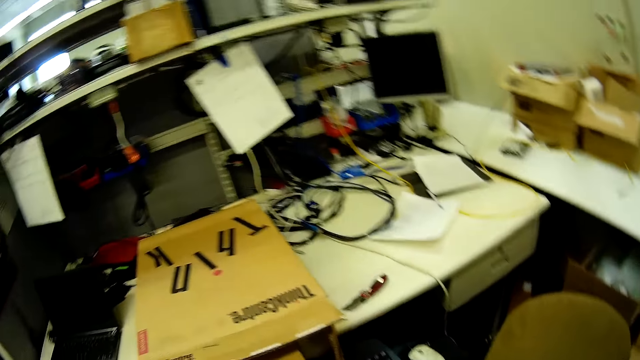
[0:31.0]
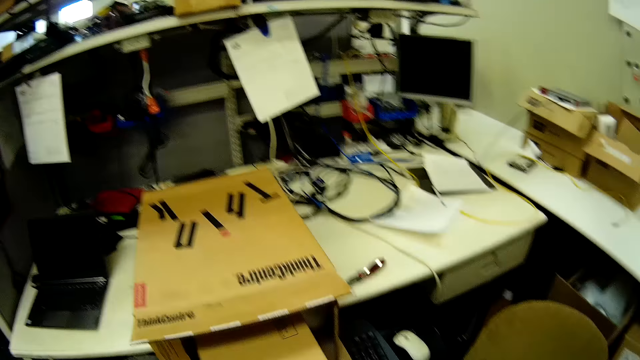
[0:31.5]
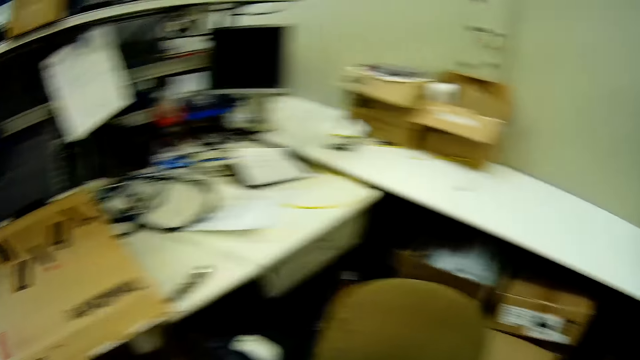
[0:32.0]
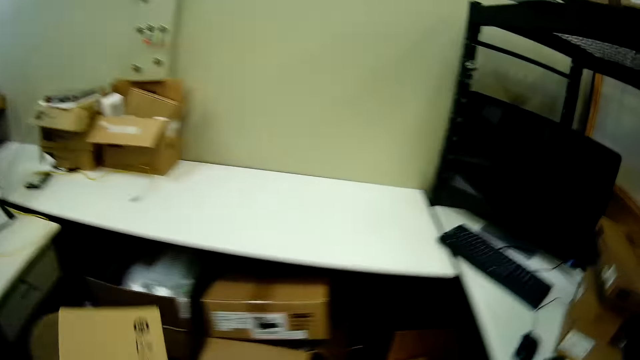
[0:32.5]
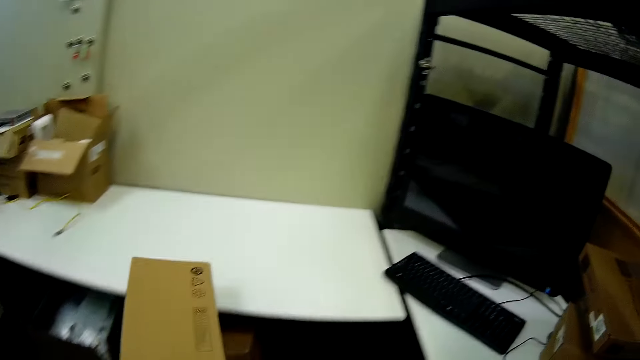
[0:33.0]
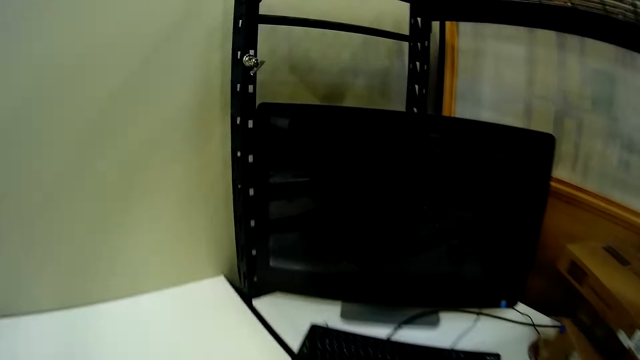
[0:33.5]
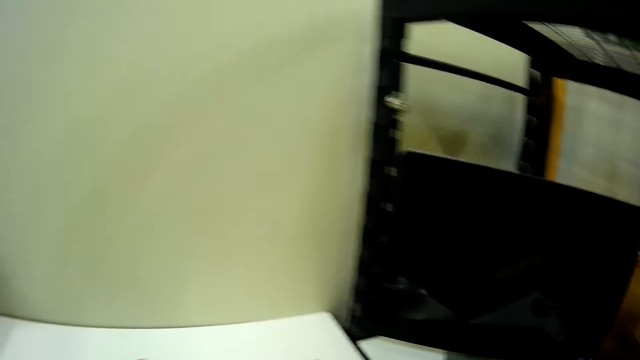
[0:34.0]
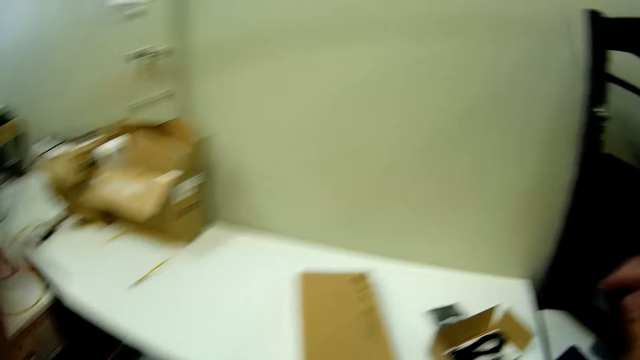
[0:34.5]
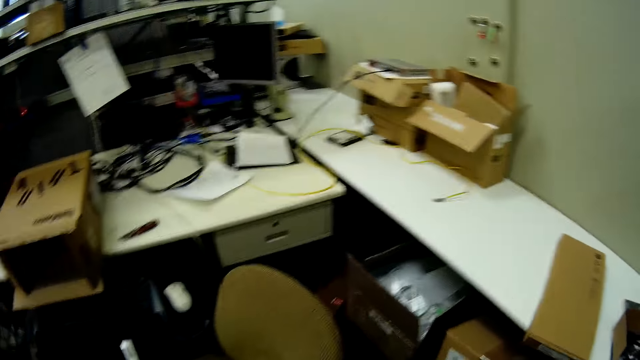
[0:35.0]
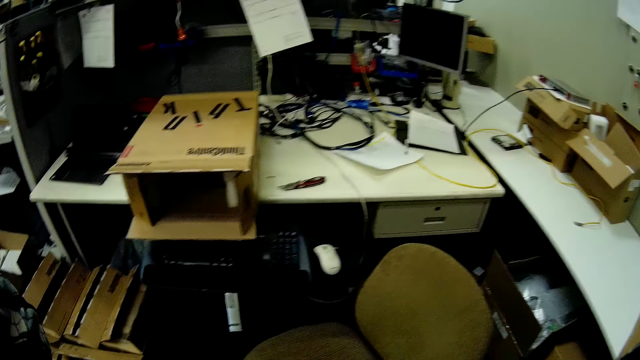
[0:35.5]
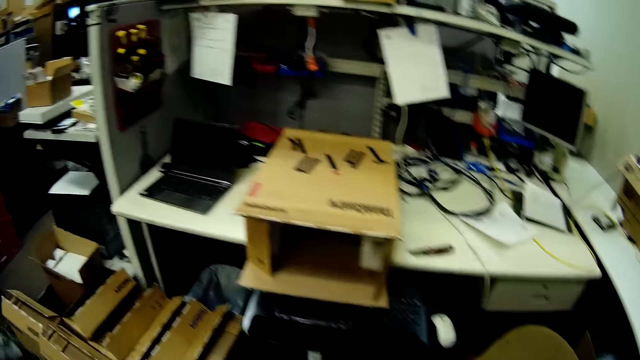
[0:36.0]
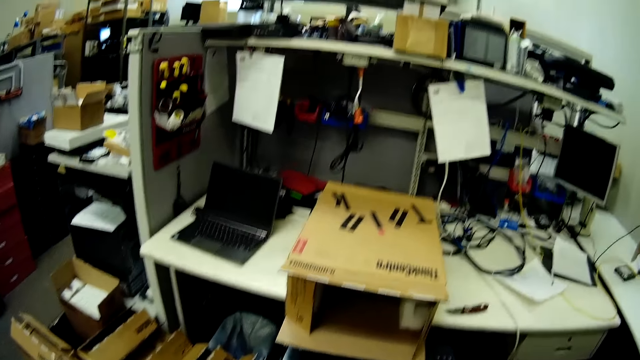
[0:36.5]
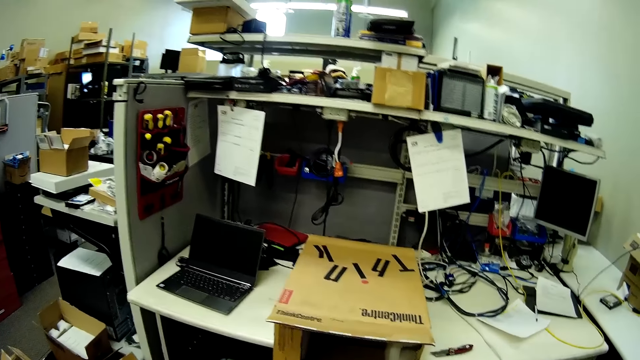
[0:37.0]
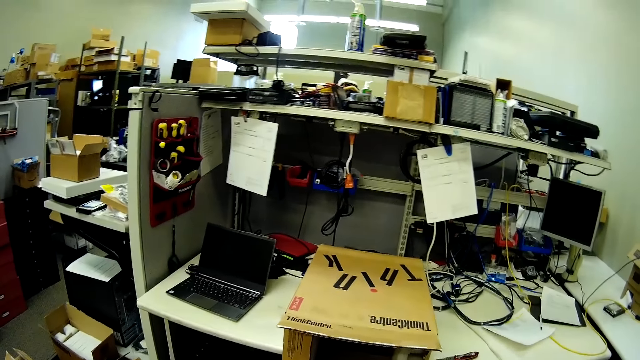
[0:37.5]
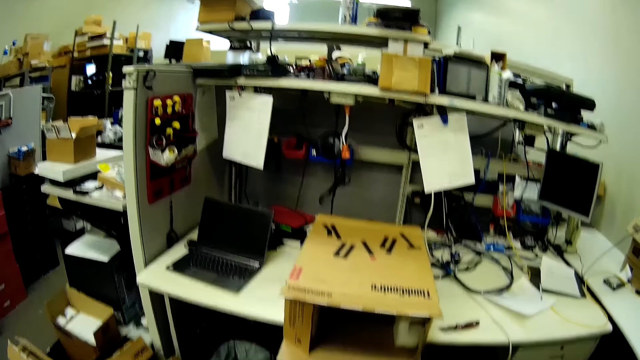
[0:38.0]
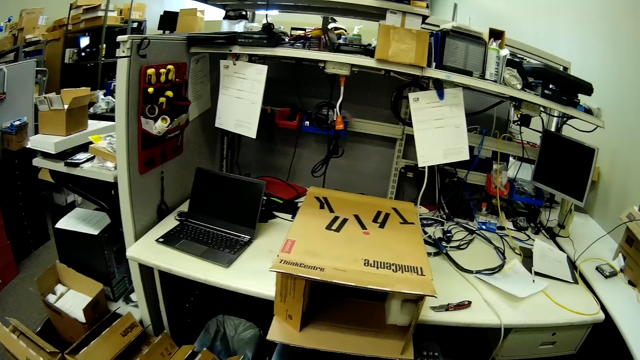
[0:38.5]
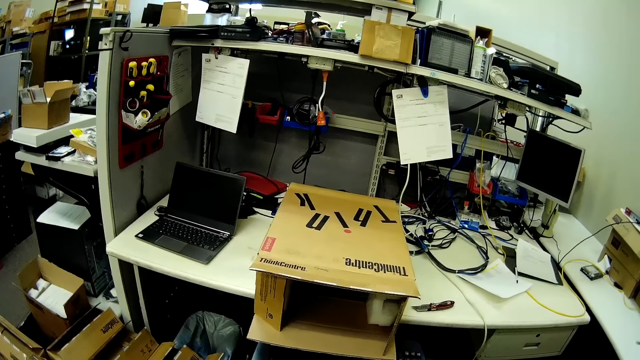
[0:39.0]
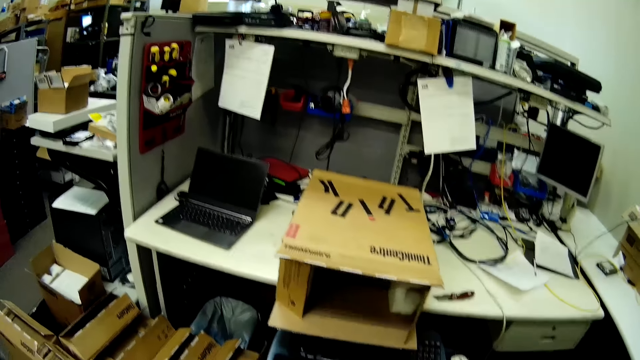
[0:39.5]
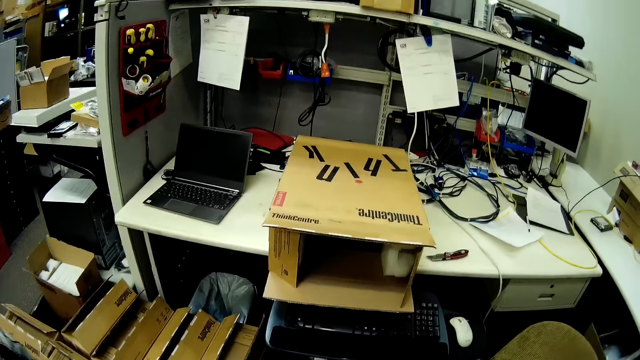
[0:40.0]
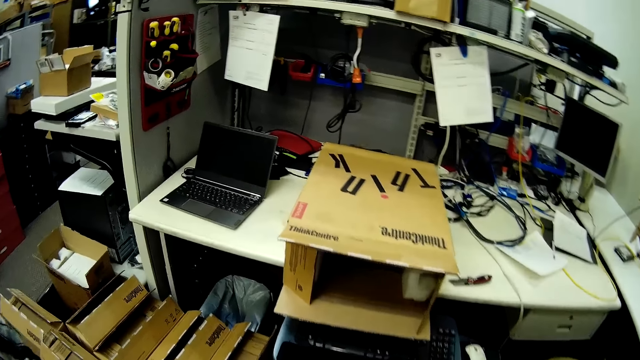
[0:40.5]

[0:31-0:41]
The camera wearer puts something on the table. They look around.

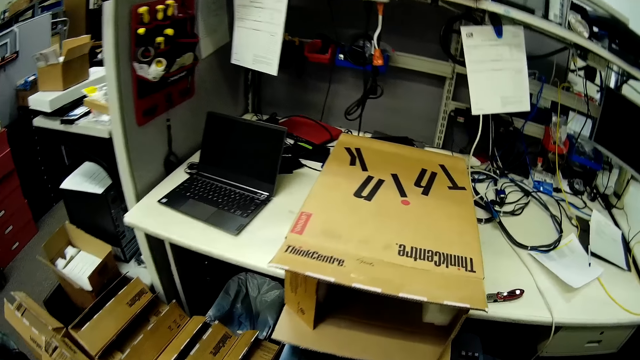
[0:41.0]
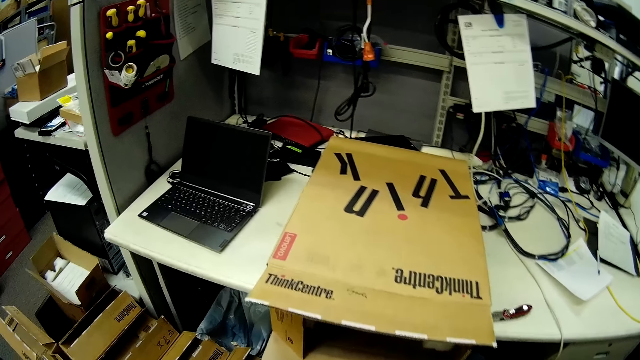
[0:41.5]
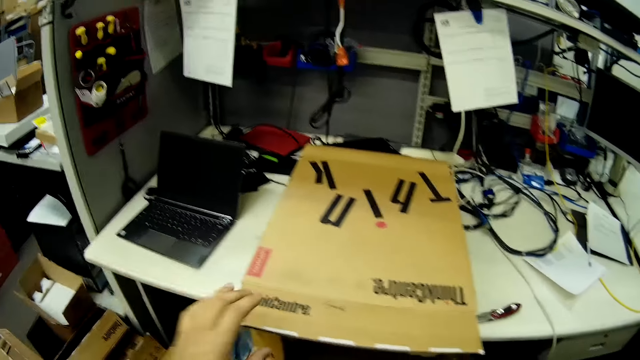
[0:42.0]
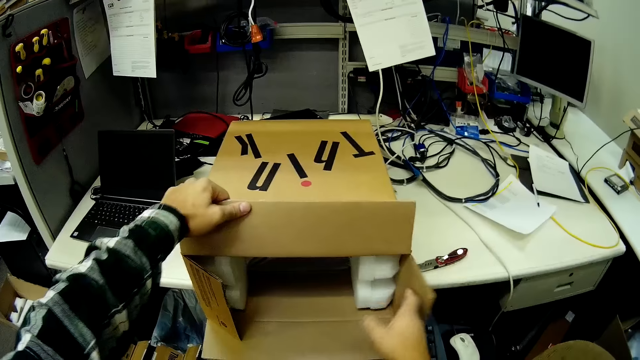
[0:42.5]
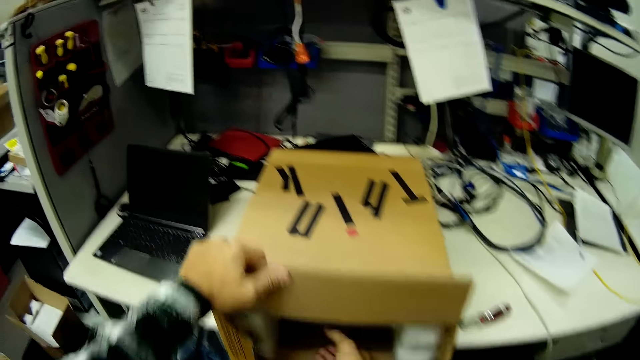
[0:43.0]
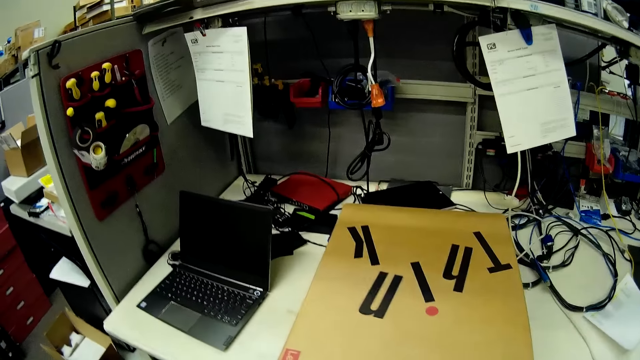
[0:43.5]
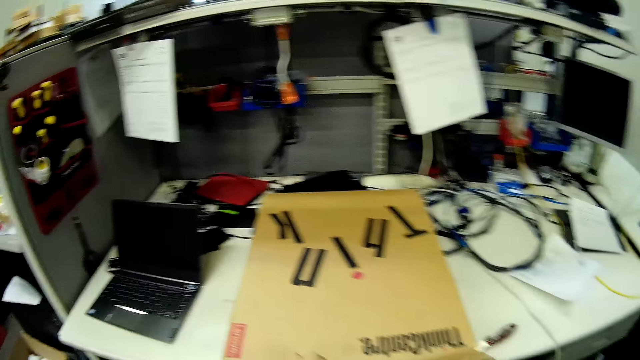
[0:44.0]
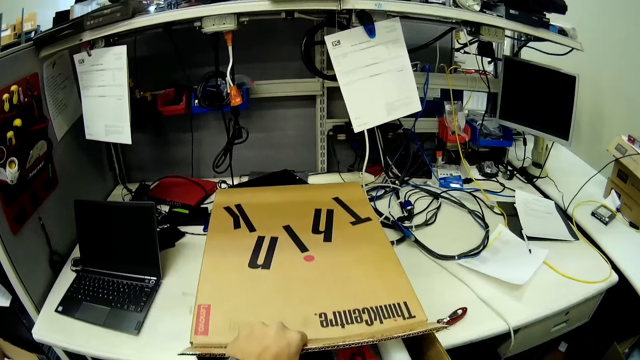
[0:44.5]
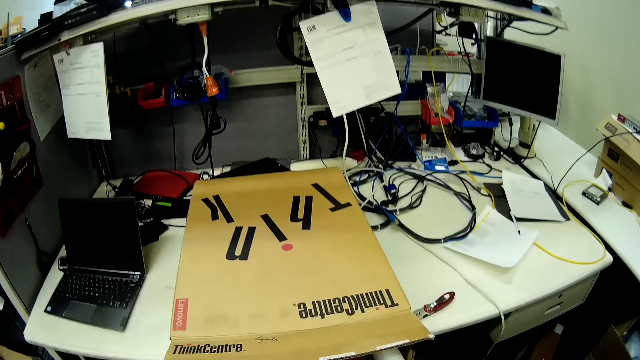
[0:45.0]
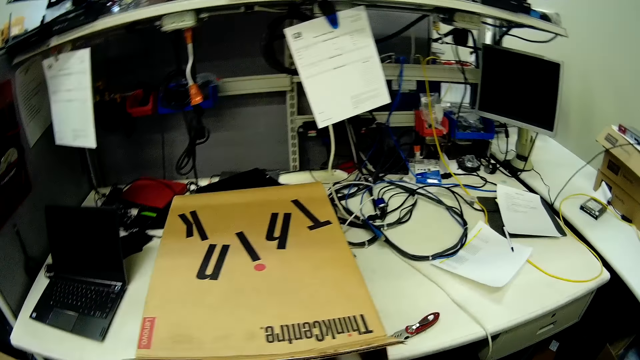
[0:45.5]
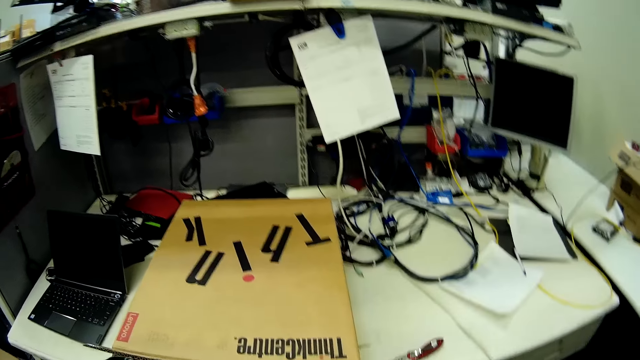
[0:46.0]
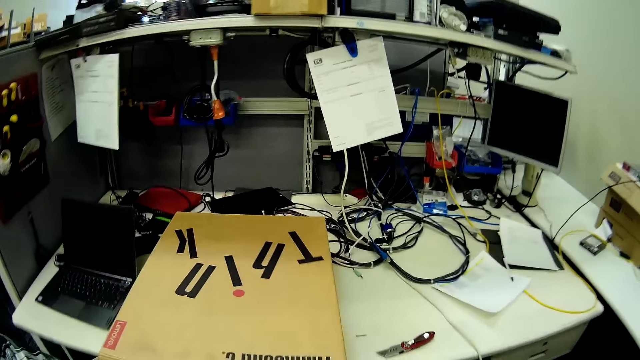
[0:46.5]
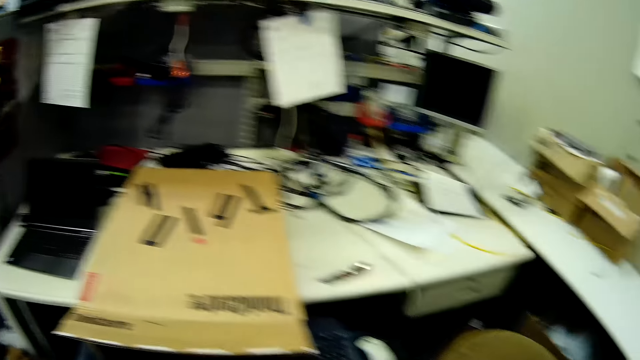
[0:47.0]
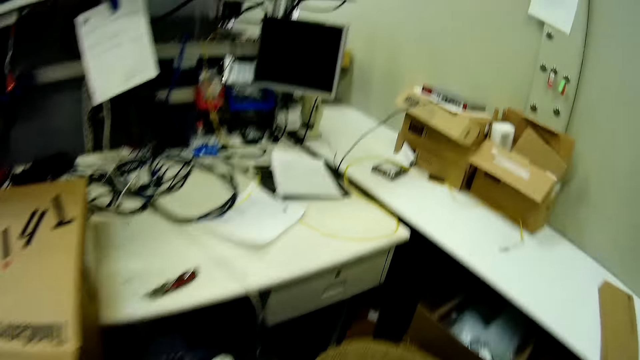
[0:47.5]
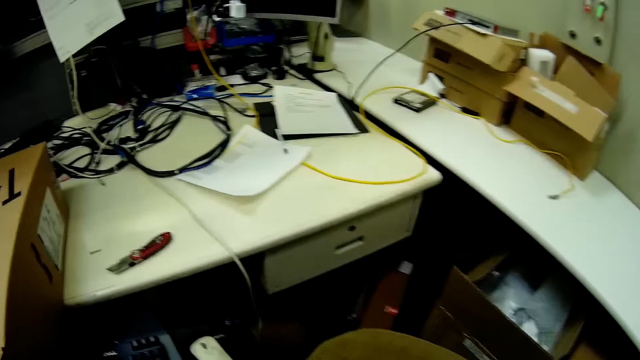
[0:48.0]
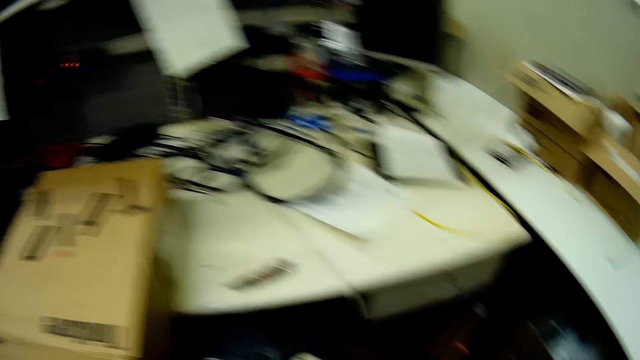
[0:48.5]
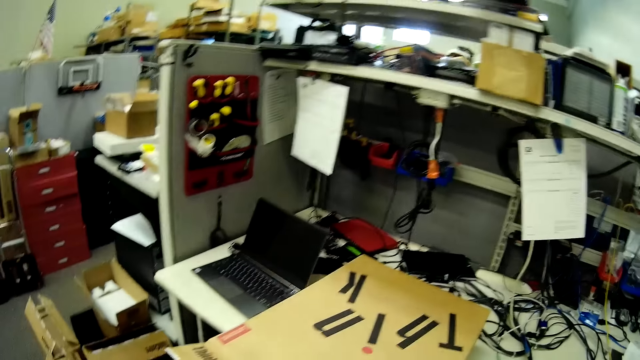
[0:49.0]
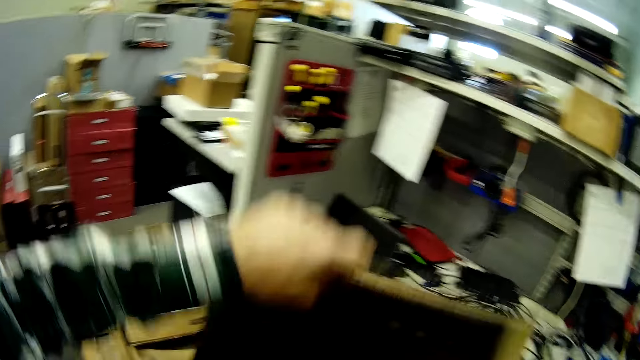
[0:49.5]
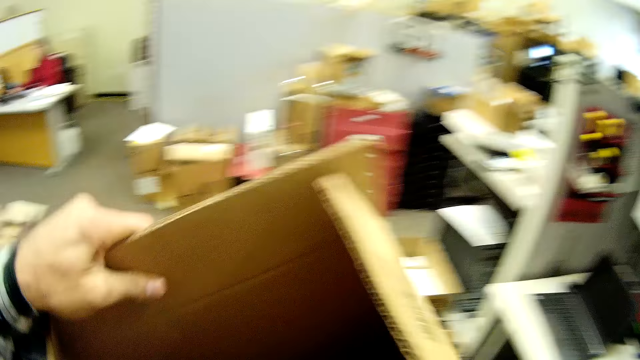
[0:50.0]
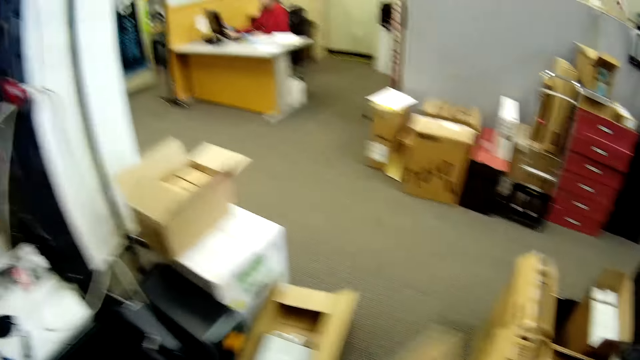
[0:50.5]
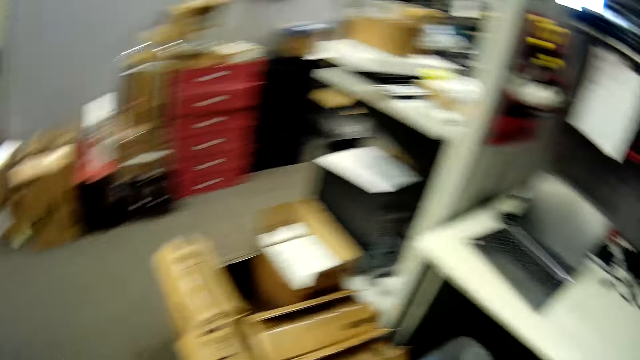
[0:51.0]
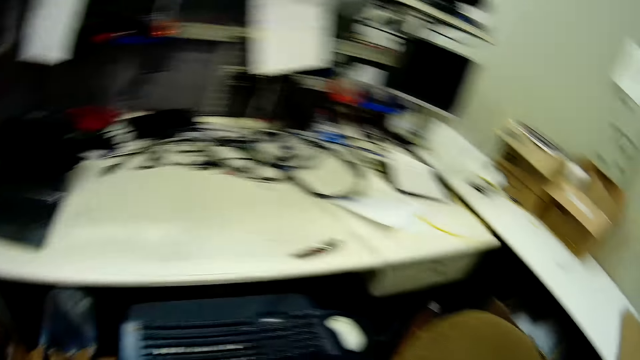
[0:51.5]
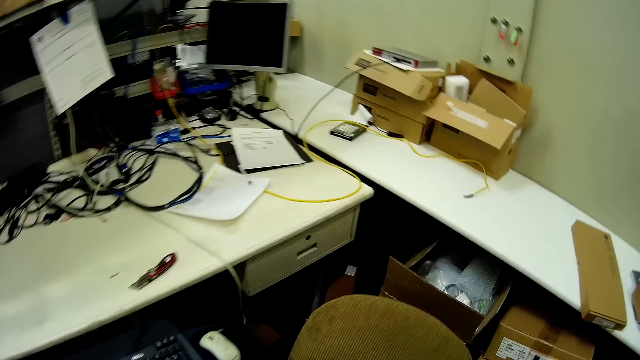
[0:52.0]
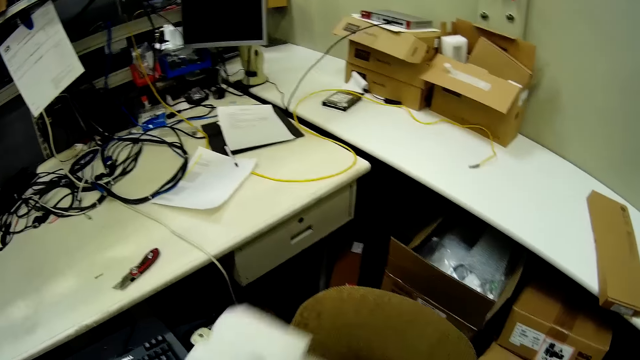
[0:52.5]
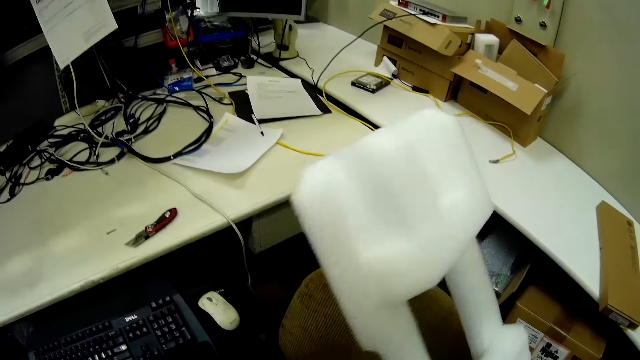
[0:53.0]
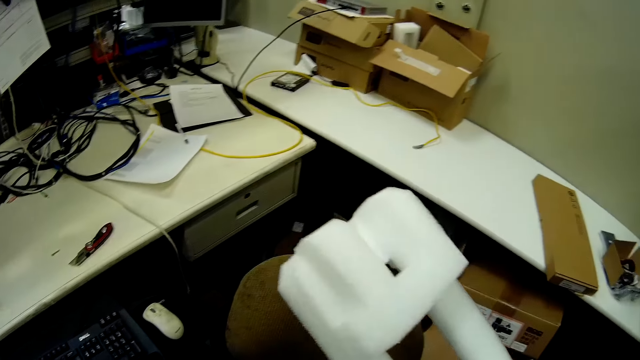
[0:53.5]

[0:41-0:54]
The camera wearer opens the box. They put something aside and look inside the box. They look around. They pick up the box. They put the box down. They turn around.
